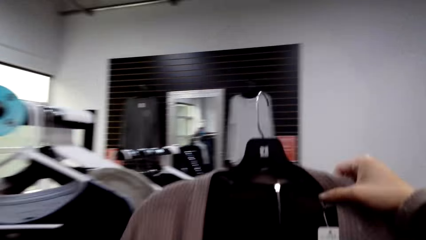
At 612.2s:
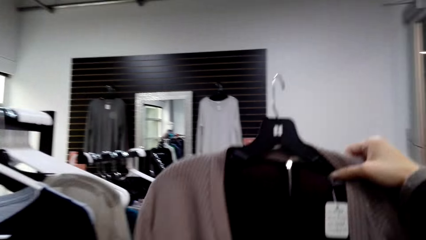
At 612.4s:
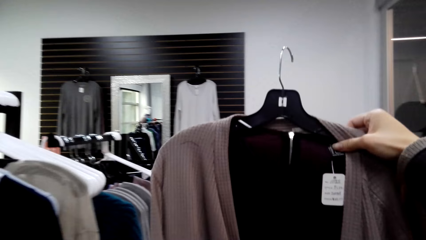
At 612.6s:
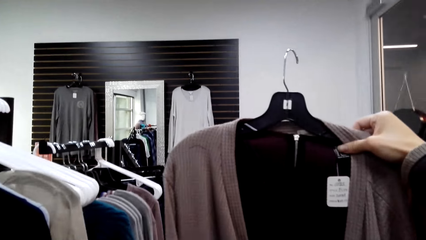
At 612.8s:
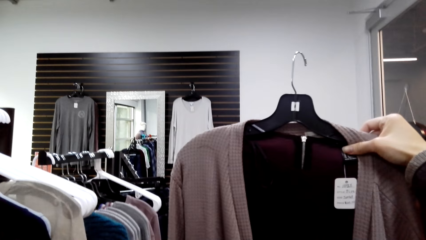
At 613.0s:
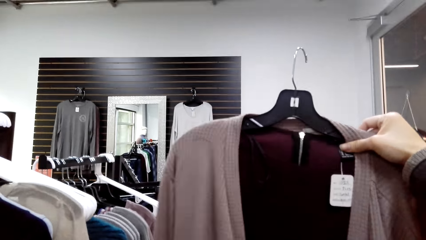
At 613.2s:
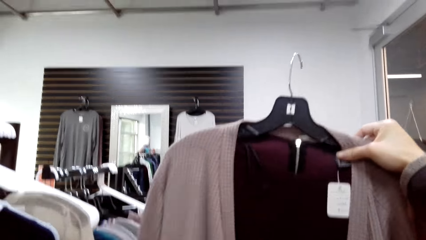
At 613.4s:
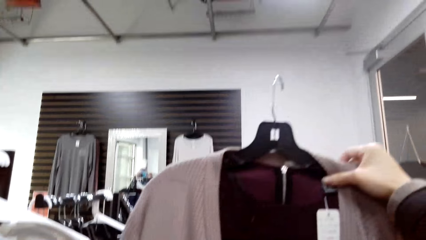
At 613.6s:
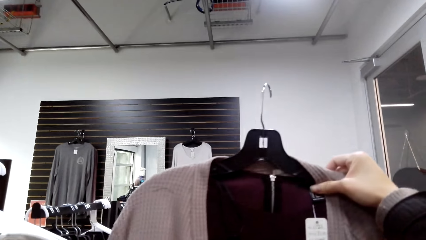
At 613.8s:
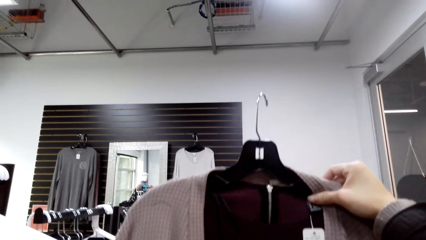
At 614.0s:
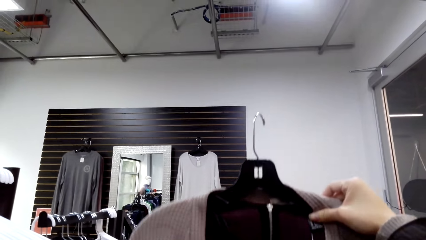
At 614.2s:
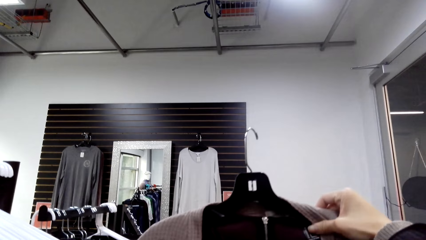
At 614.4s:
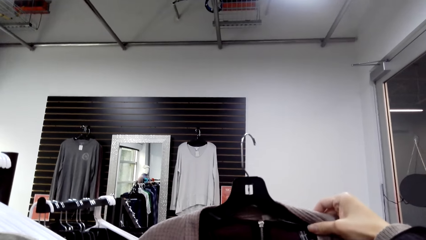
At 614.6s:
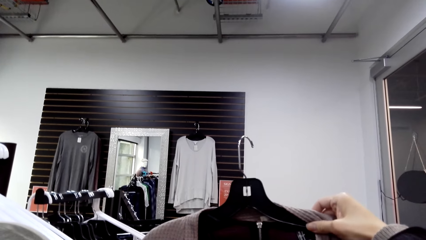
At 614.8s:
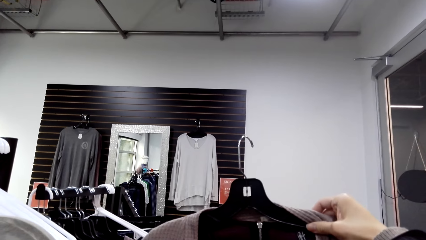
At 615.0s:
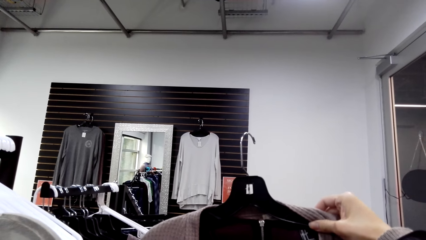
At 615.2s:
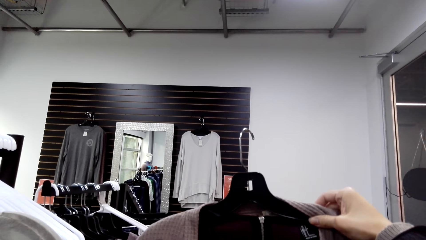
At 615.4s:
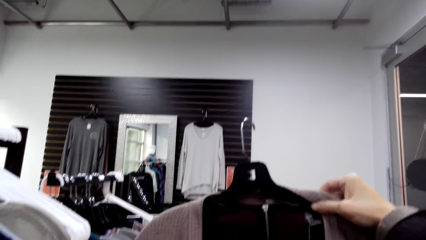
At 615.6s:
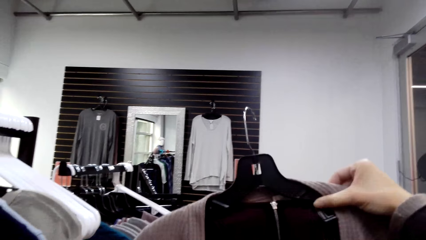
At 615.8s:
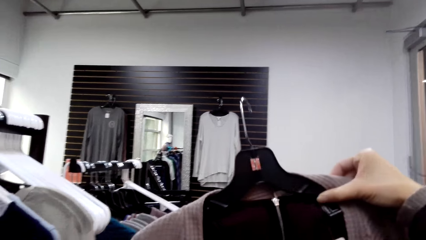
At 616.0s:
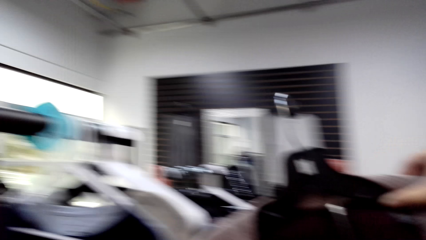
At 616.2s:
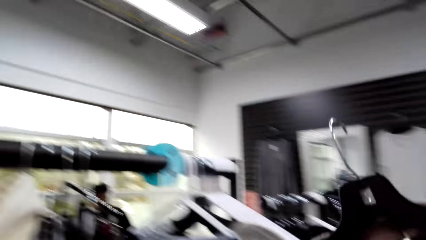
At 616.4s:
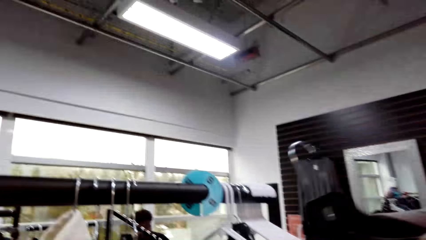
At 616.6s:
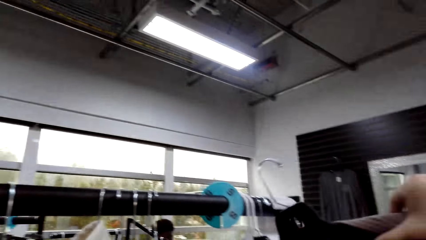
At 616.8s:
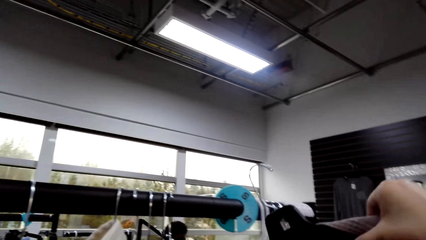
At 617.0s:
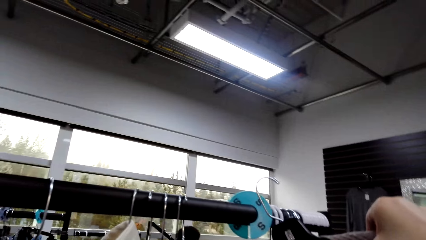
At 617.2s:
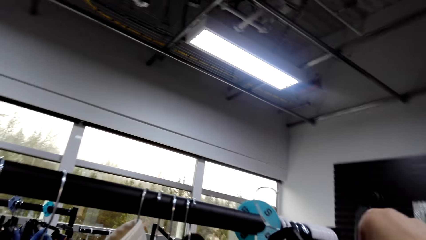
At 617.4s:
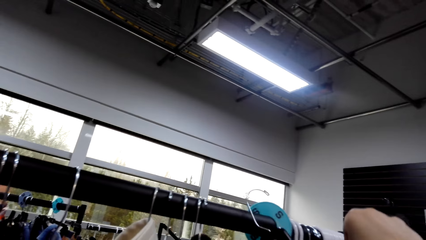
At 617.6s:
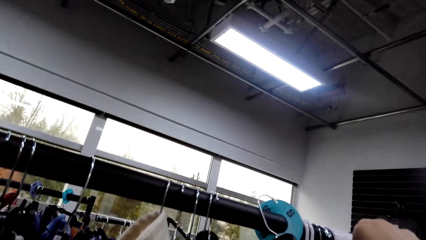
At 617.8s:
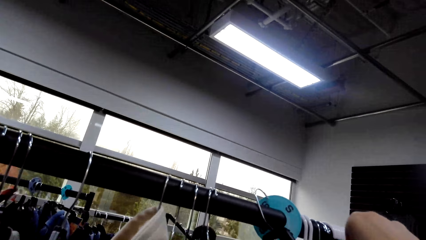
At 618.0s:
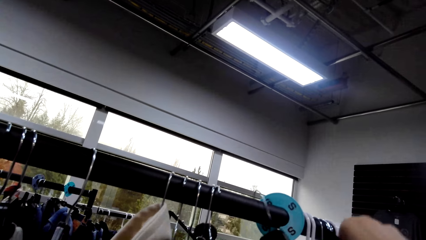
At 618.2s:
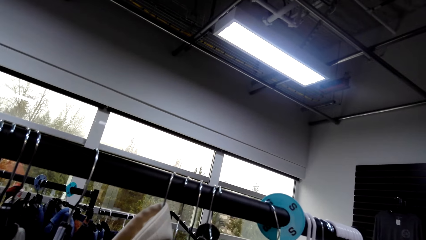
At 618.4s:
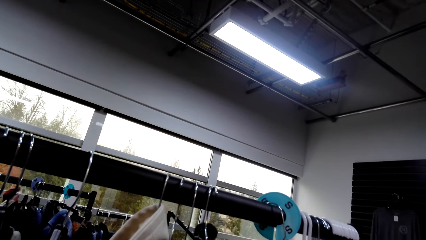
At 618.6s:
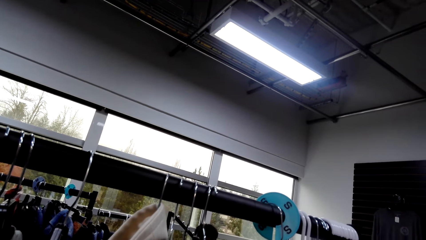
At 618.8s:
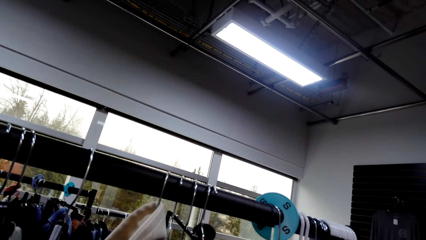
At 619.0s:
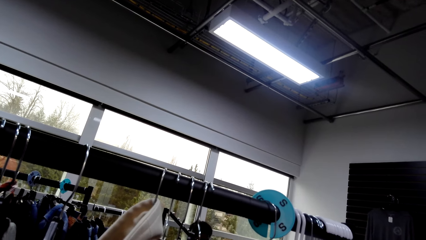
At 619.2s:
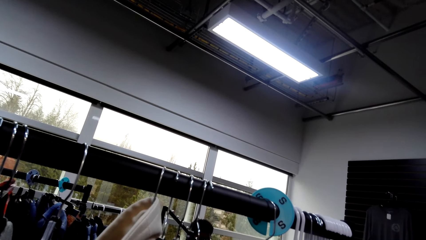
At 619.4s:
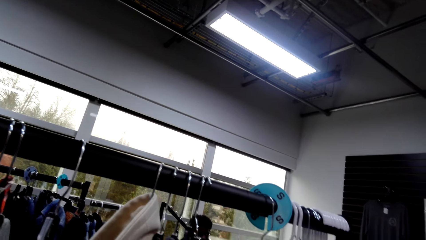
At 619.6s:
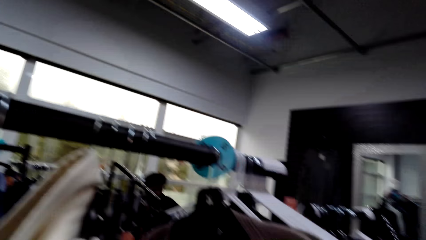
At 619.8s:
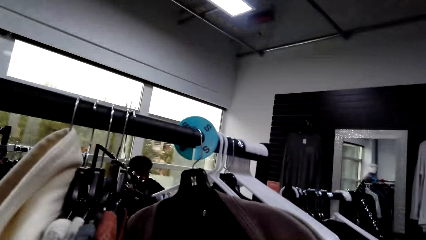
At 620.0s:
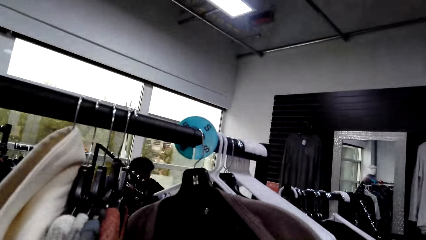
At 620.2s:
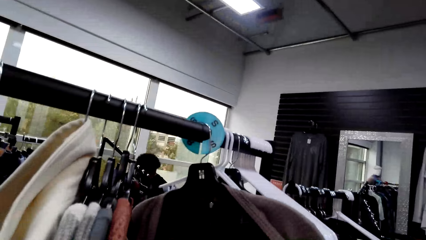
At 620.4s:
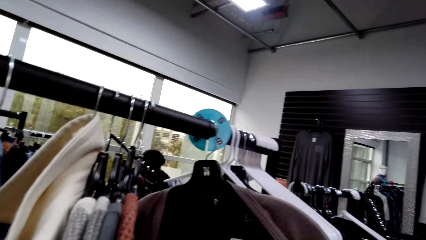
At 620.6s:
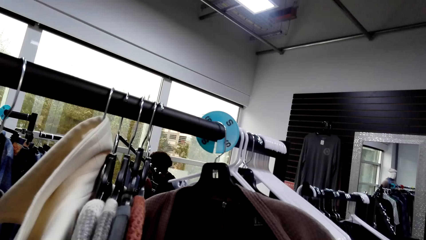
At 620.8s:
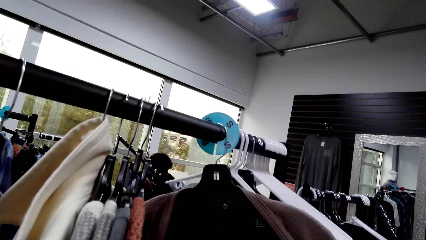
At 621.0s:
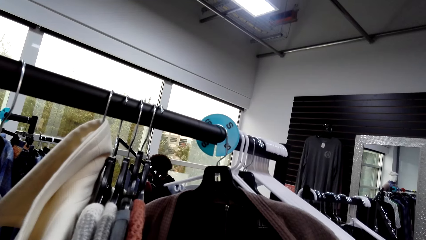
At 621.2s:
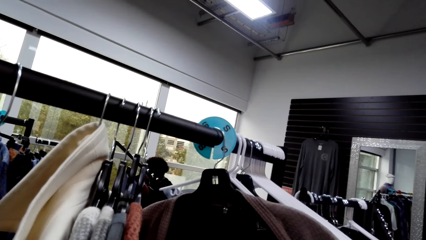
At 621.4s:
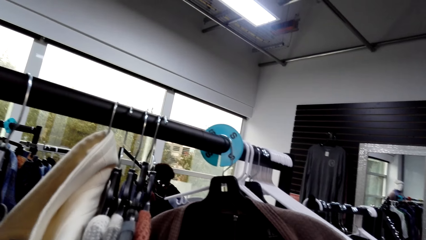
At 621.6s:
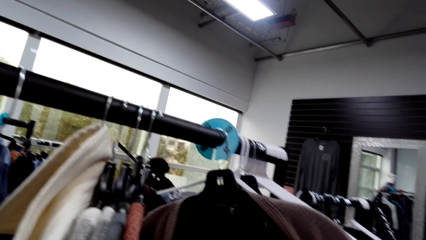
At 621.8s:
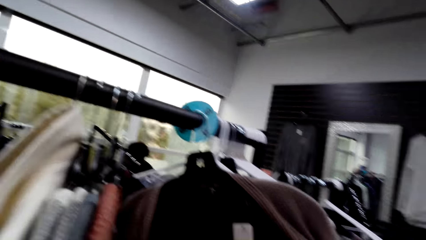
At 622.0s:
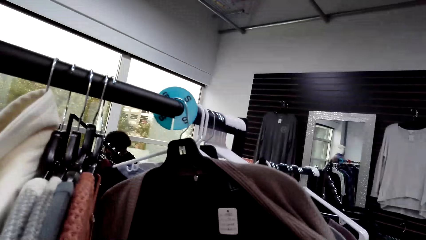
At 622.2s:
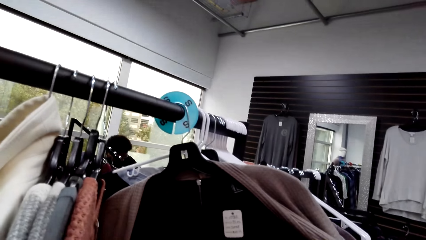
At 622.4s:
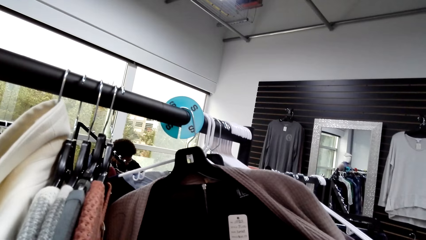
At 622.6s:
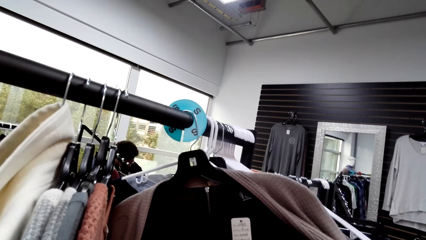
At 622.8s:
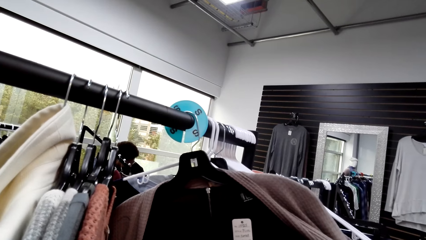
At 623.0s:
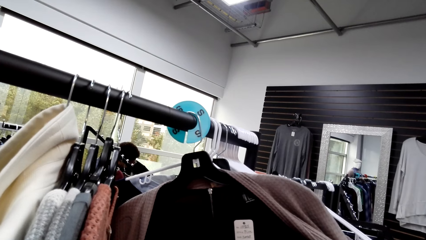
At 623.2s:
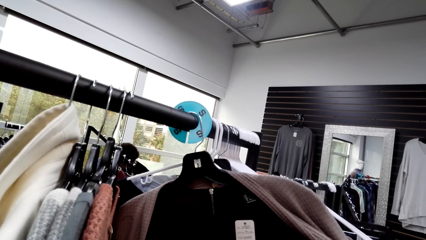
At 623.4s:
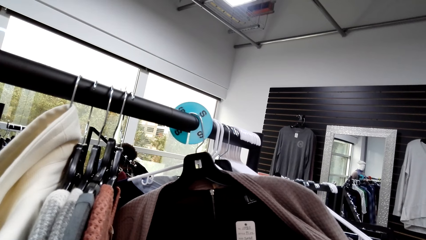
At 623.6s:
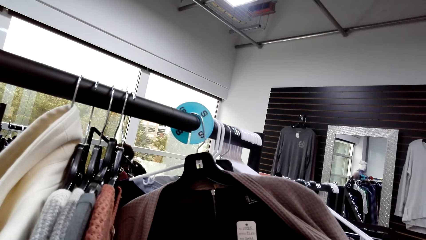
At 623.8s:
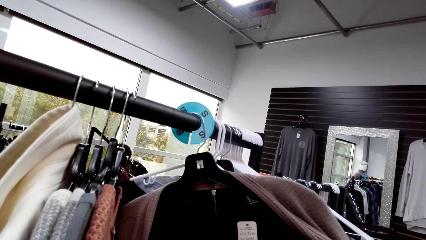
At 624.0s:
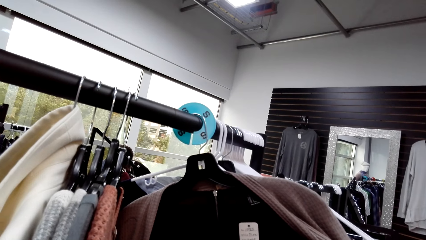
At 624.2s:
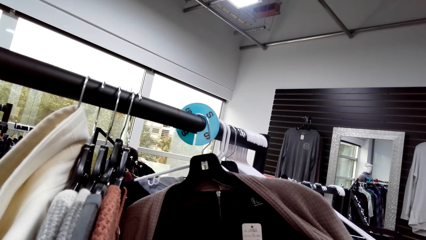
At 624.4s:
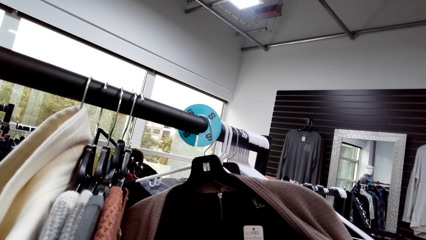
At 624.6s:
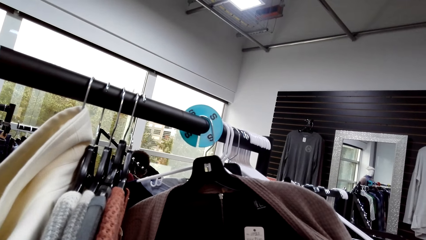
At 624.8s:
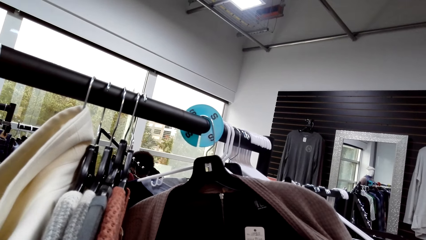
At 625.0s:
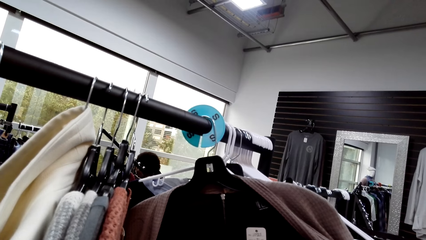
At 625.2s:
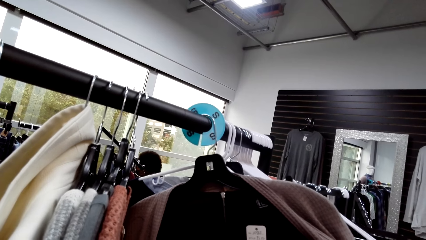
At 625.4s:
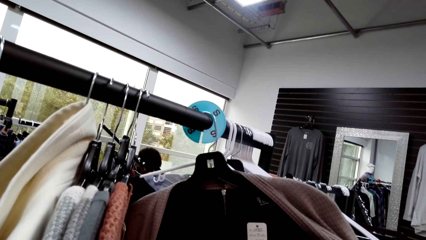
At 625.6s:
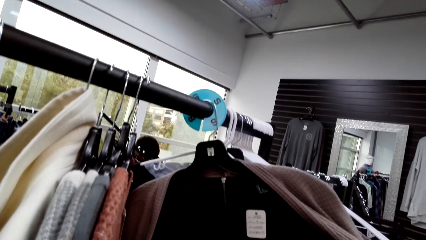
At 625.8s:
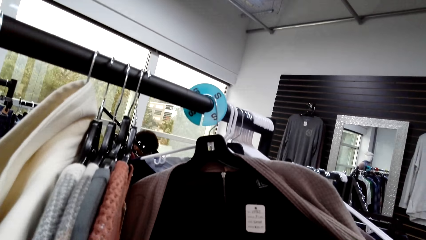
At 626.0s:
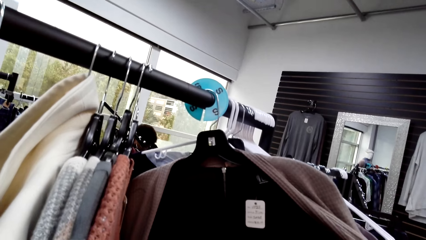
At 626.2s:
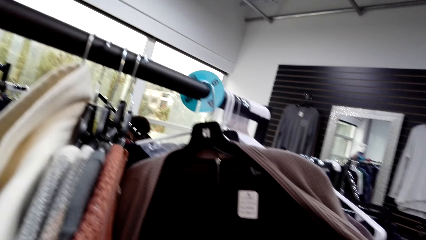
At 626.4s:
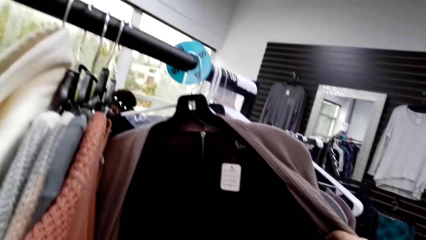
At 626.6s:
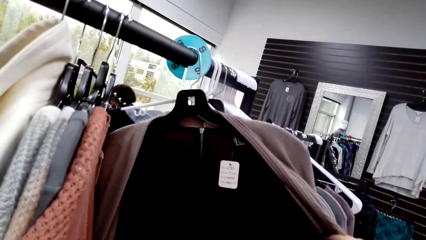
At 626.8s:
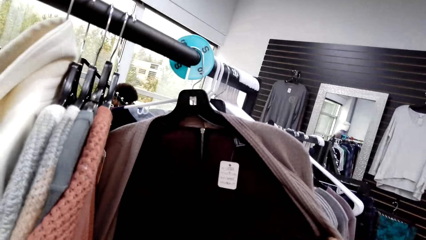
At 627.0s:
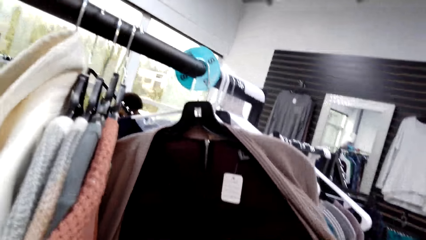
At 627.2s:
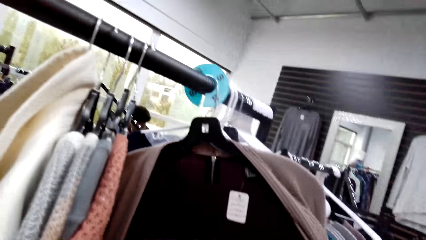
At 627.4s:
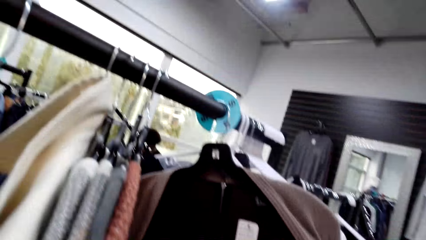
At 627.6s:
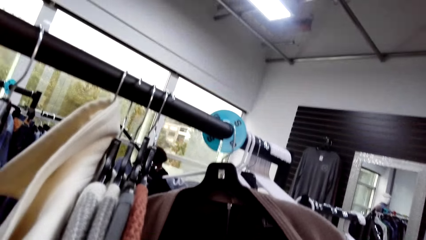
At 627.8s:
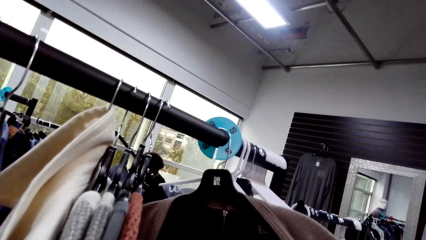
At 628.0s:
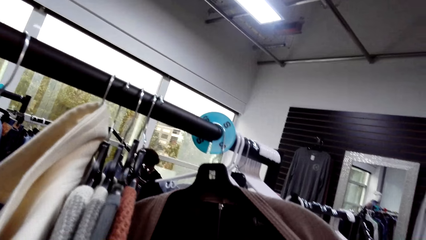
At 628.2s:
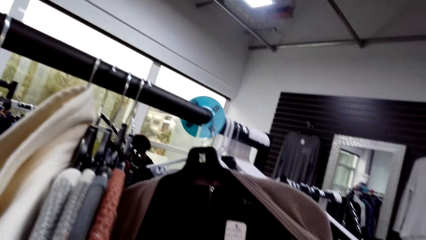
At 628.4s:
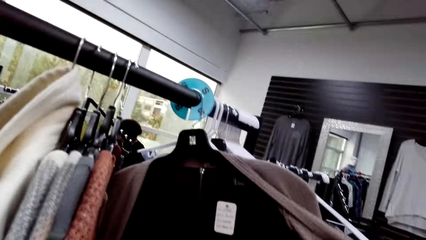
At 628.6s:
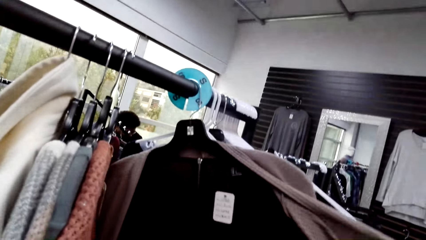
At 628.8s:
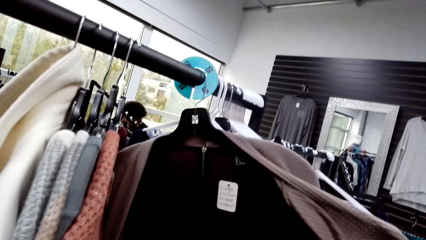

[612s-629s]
The camera wearer lifts a cloth on the hanger. They look at the cloth. They move the cloth. They hang the cloth on the clothes rack. They look at the cloth on the hanger.
